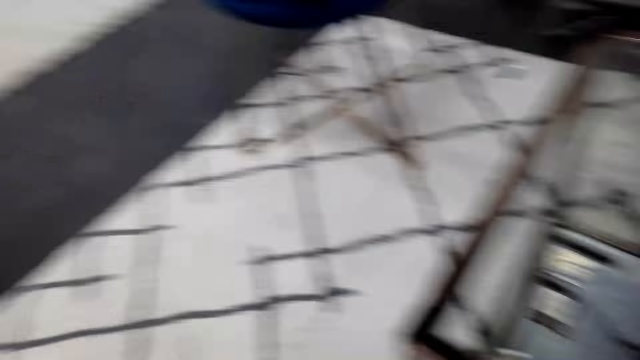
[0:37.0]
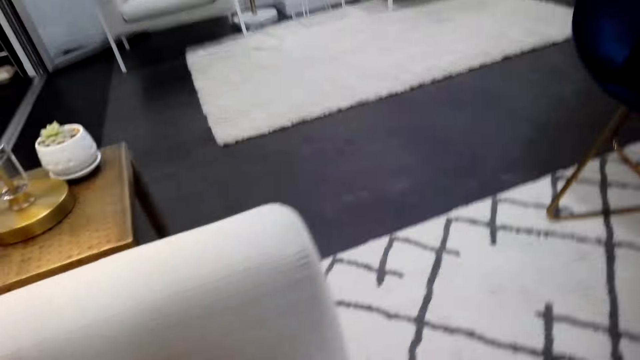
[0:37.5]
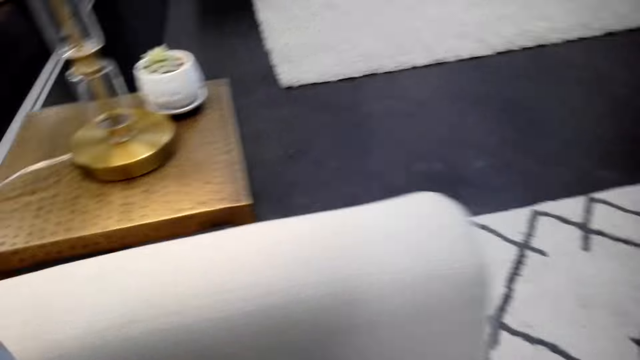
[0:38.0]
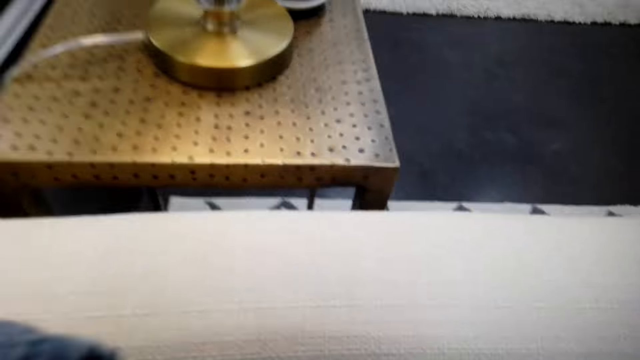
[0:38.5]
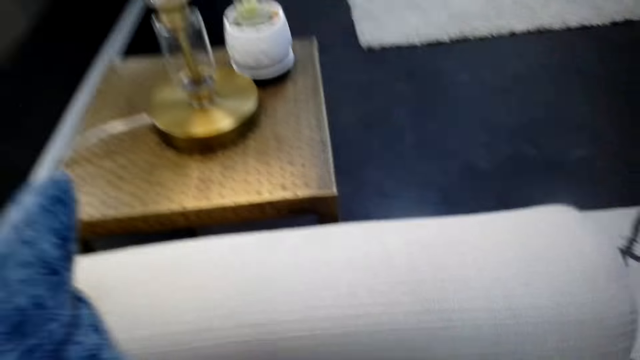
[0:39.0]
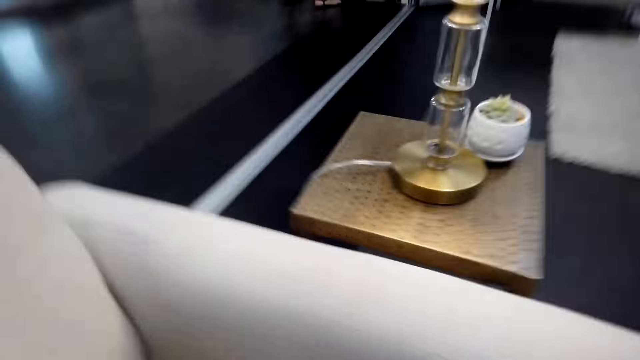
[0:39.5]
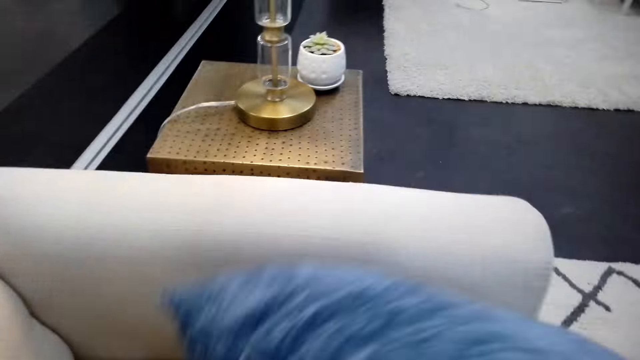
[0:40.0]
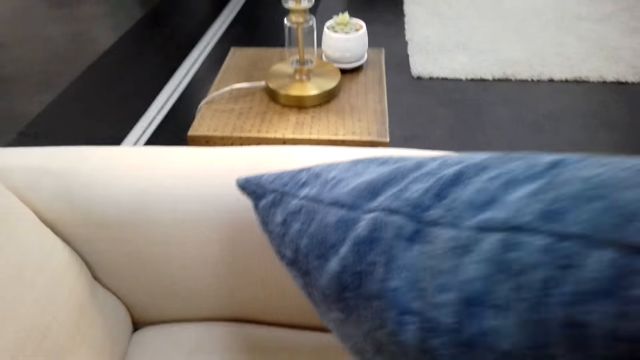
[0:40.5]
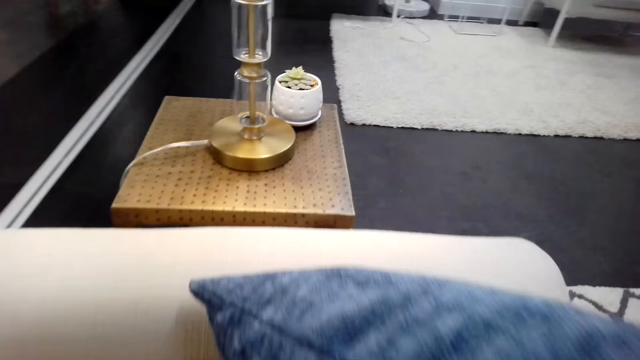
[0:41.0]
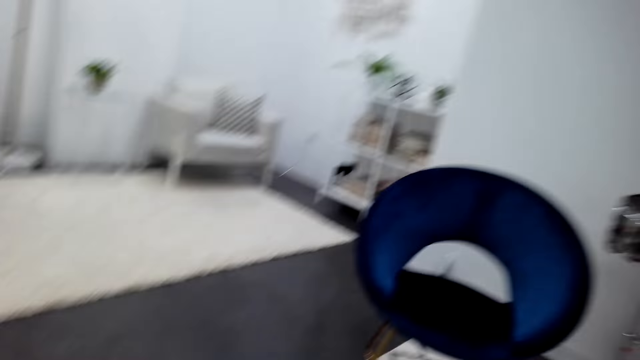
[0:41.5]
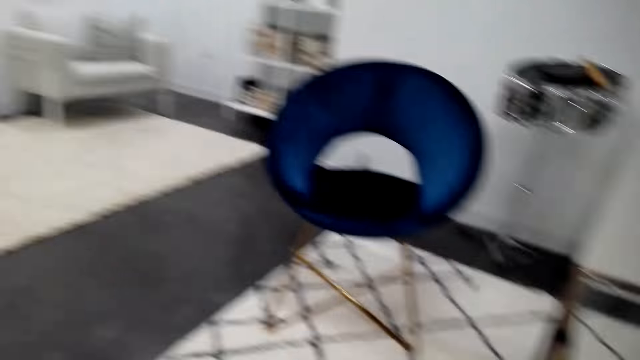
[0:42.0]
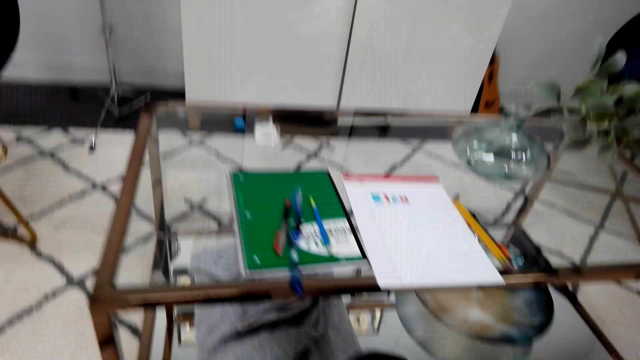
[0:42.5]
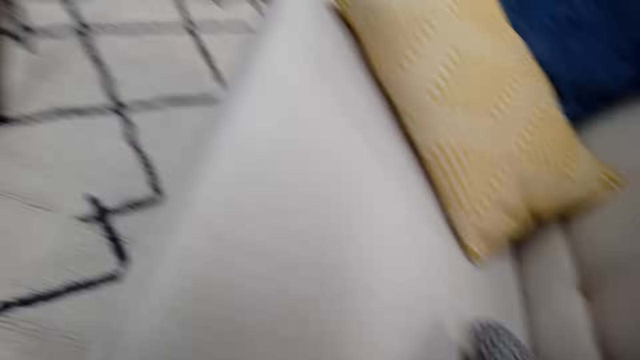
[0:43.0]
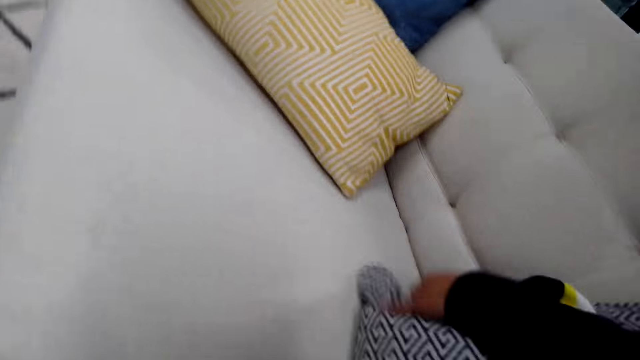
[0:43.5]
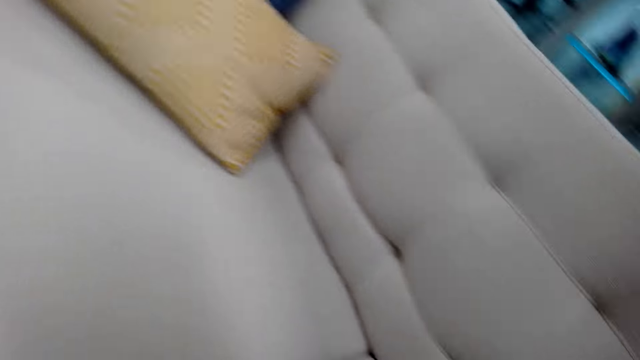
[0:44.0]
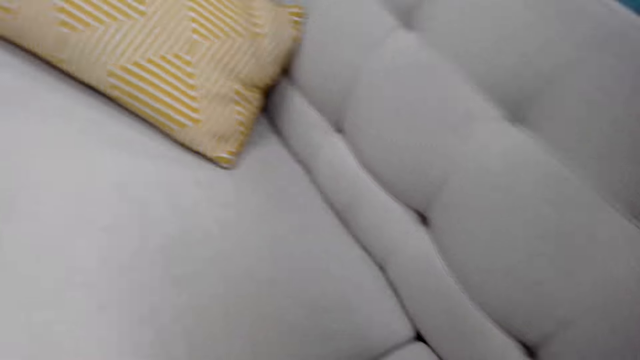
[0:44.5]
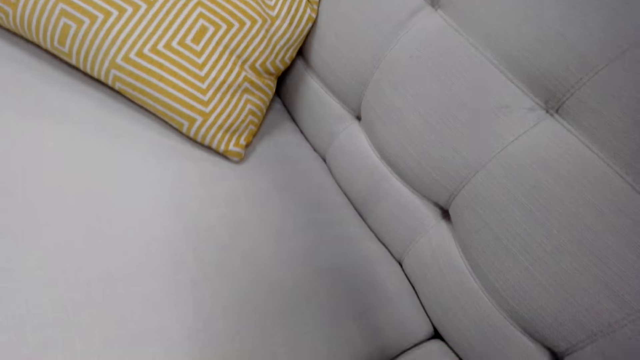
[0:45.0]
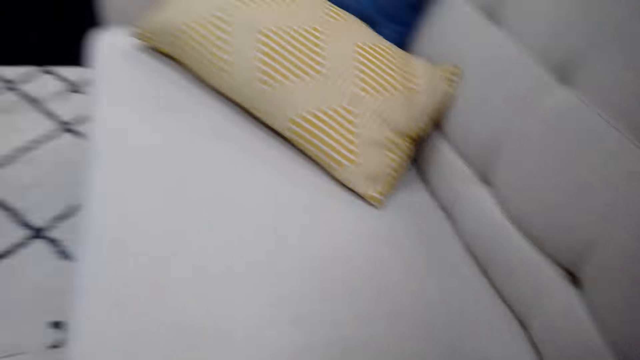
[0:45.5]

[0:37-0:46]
The camera wearer throws the pillows.

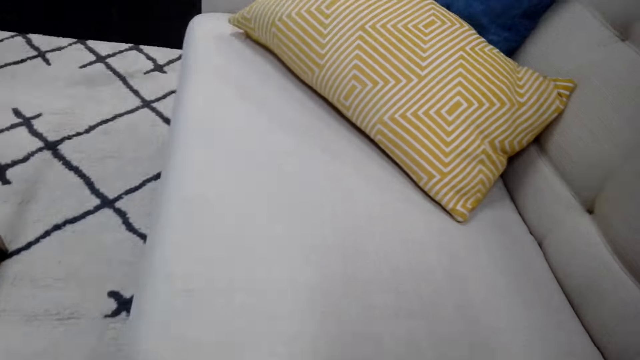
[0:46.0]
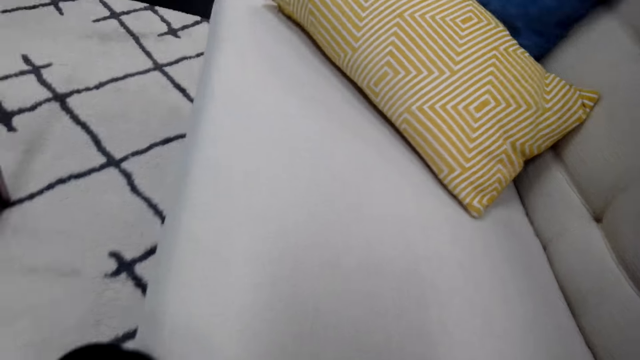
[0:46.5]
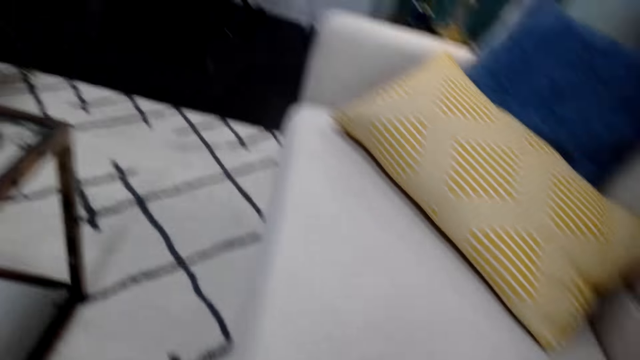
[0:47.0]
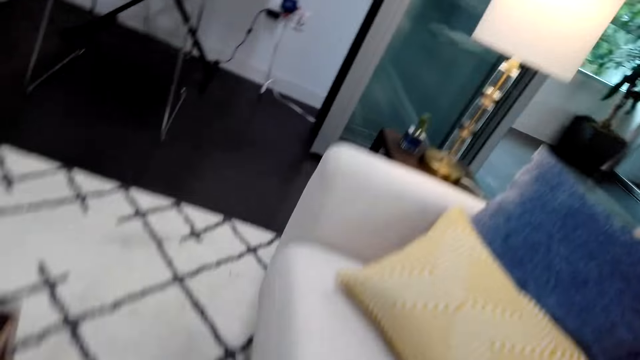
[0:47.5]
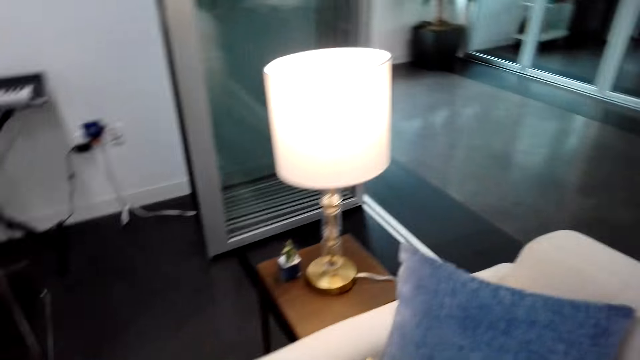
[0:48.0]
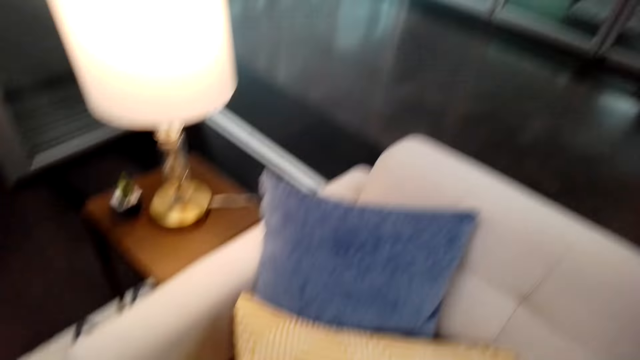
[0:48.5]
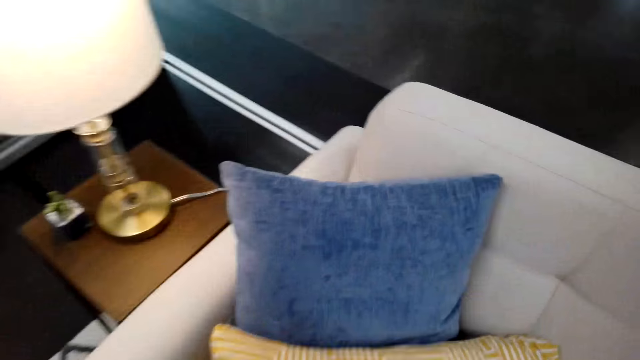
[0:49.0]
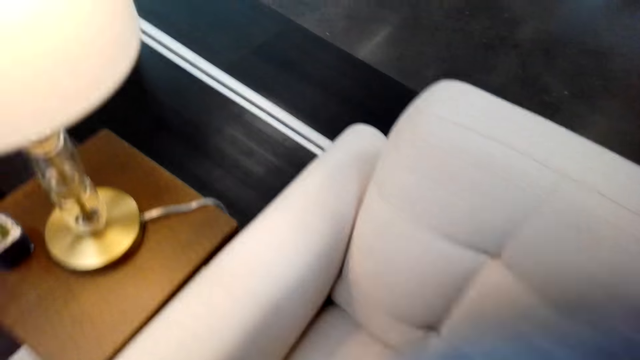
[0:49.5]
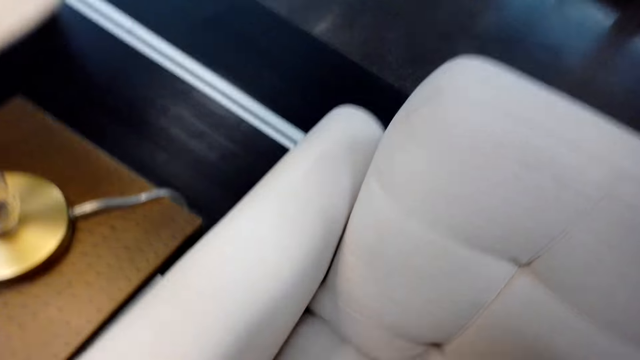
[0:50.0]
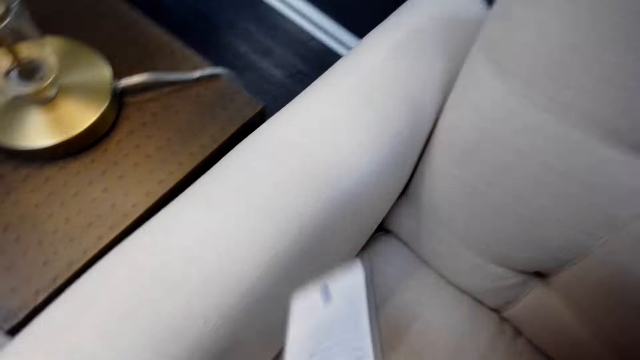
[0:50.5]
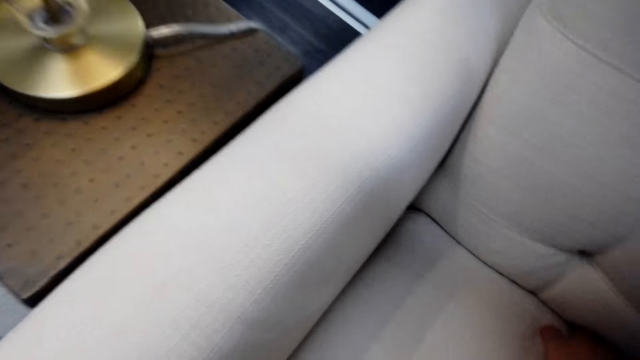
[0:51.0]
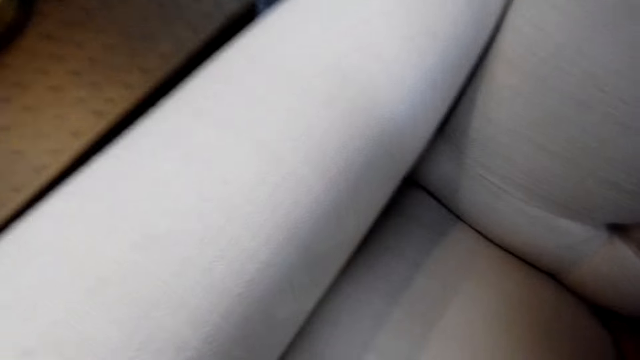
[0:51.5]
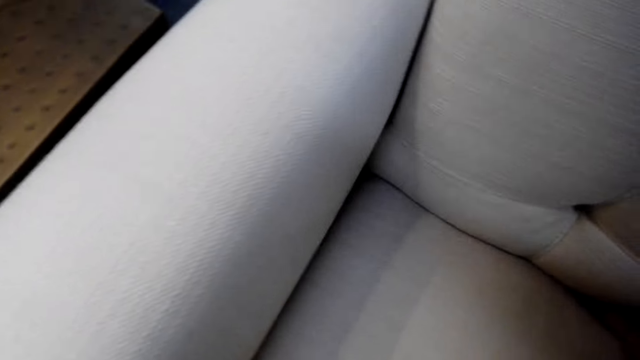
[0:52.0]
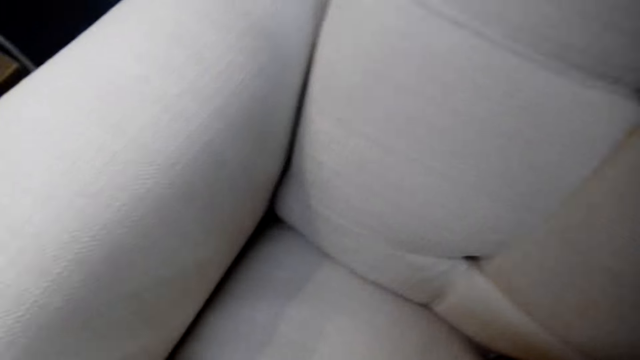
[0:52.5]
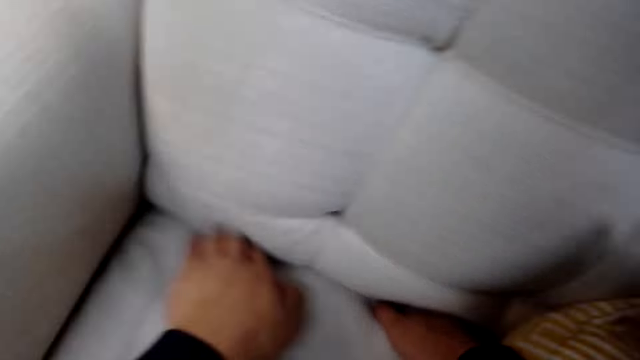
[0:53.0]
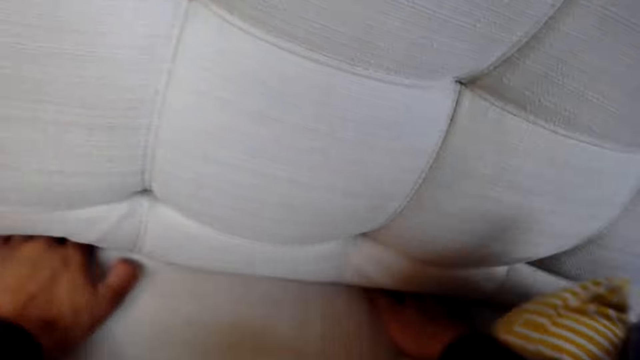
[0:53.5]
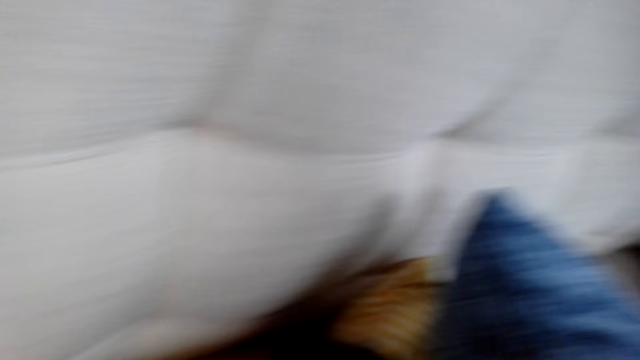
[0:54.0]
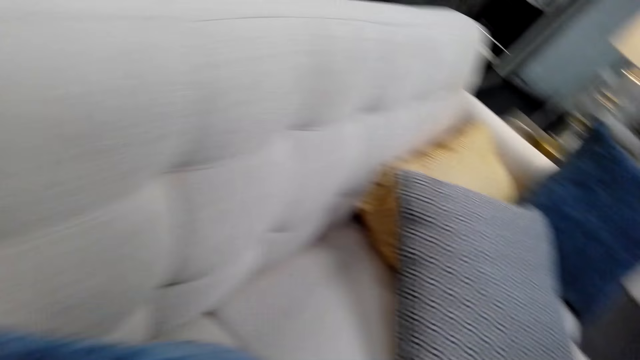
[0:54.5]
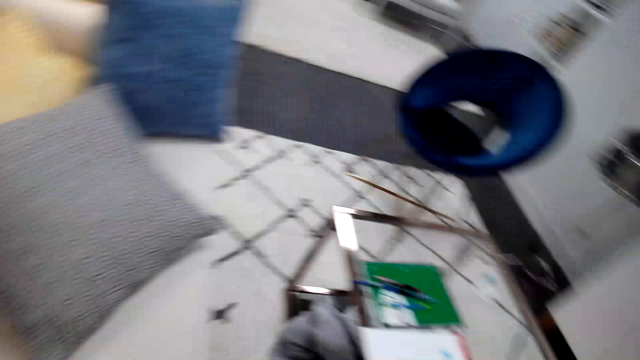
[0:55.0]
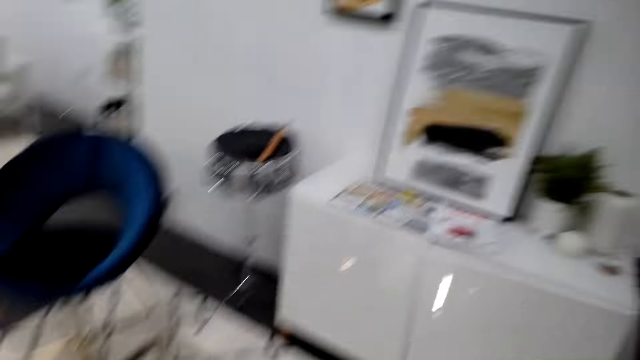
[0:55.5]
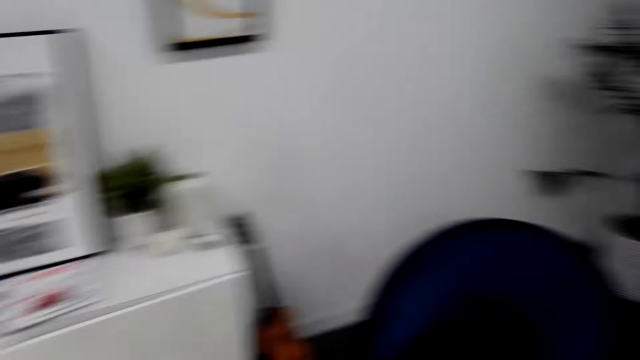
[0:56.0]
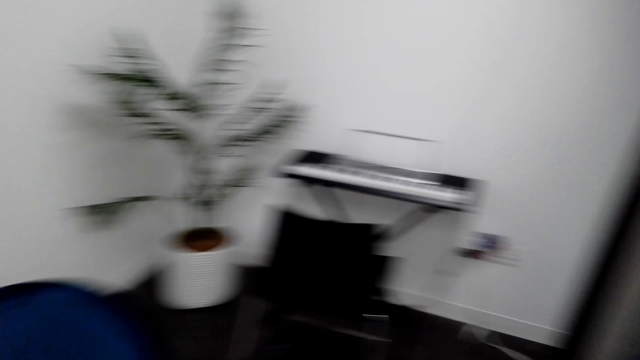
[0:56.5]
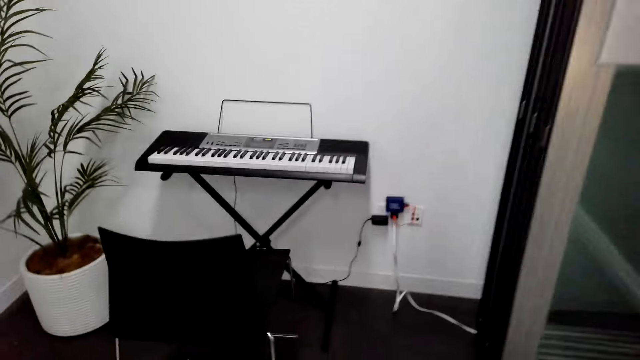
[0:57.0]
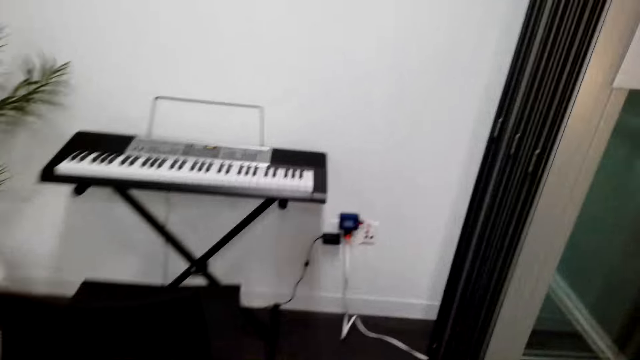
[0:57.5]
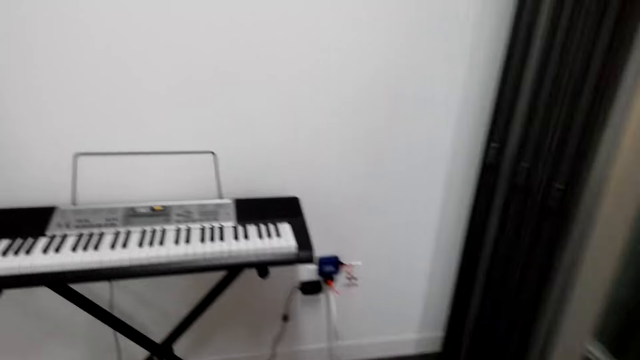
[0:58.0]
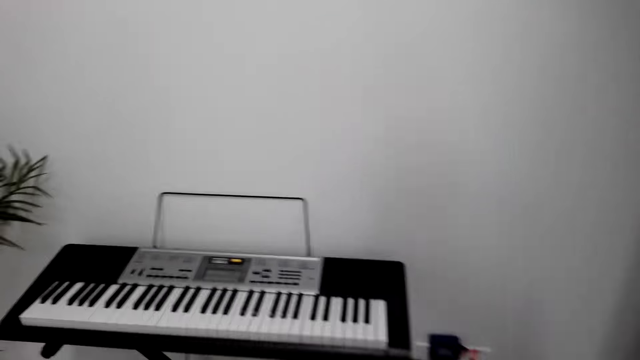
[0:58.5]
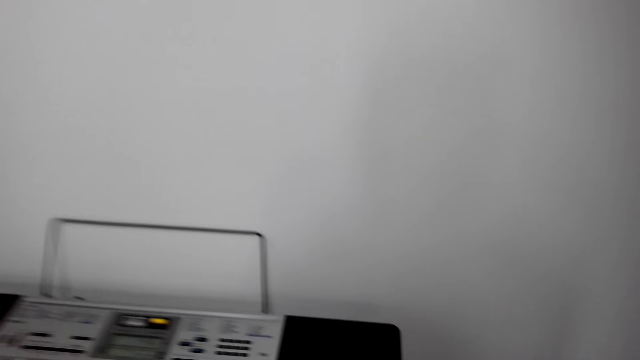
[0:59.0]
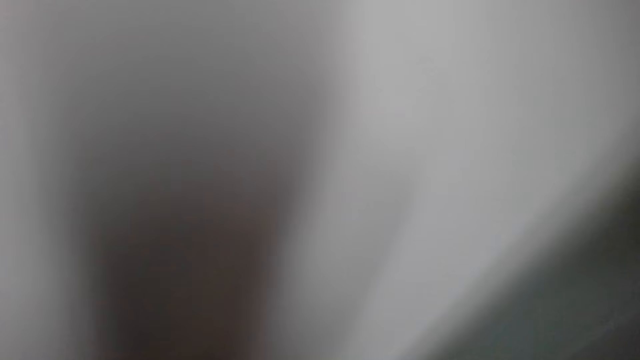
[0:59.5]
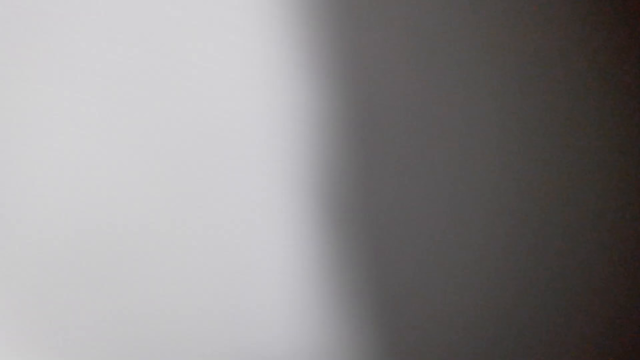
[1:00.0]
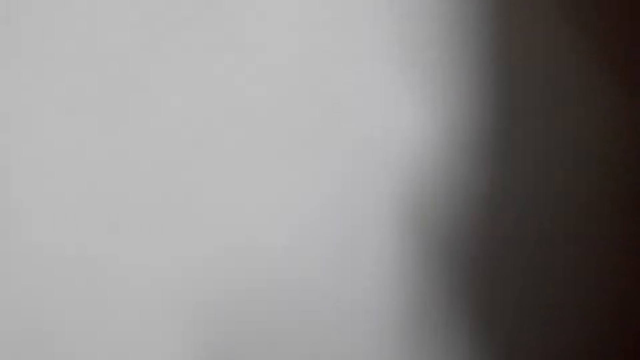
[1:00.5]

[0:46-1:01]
The camera wearer talks. They touch the pillows. Someone laughs with the camera wearer. The camera wearer walks.
